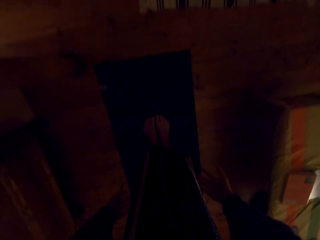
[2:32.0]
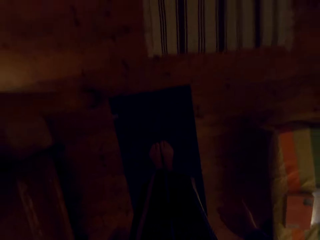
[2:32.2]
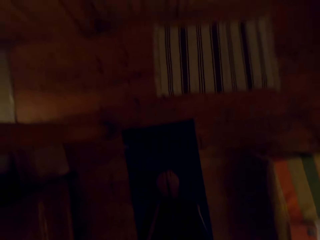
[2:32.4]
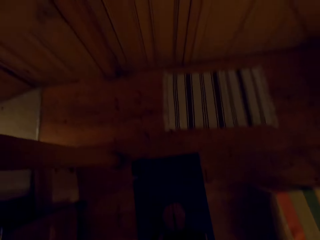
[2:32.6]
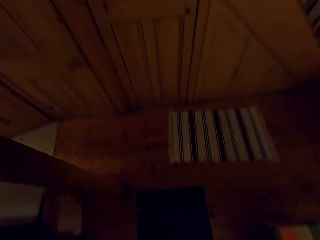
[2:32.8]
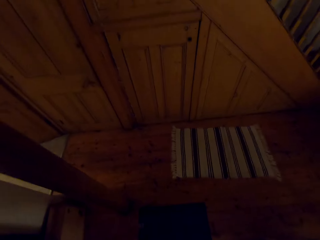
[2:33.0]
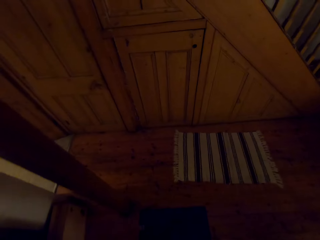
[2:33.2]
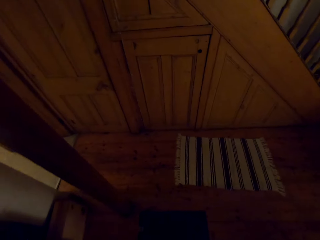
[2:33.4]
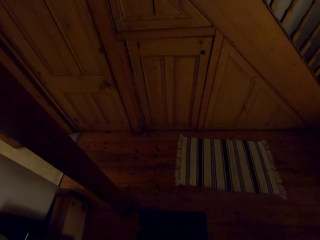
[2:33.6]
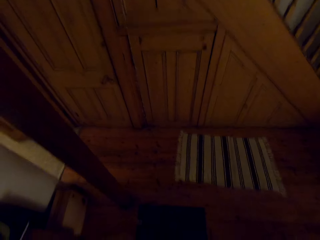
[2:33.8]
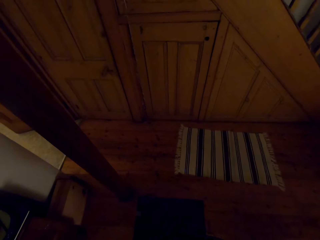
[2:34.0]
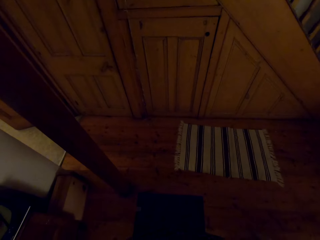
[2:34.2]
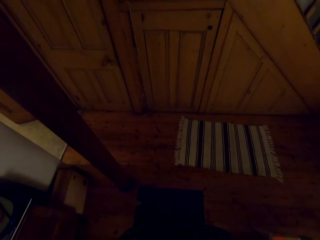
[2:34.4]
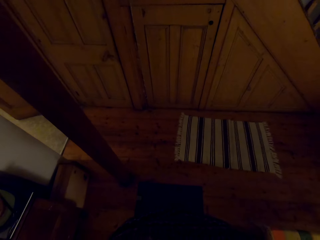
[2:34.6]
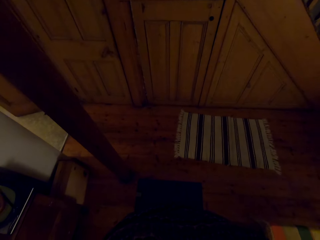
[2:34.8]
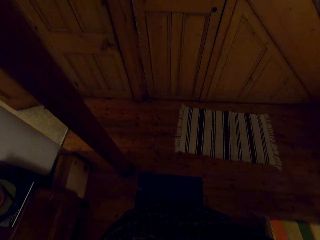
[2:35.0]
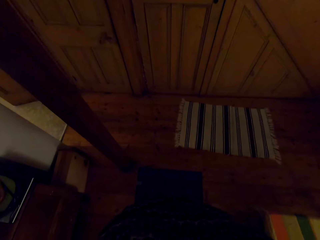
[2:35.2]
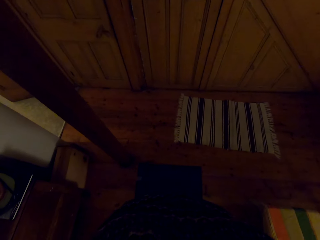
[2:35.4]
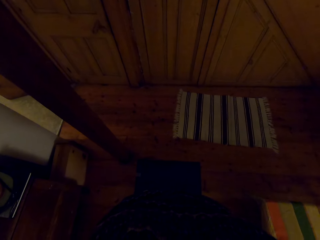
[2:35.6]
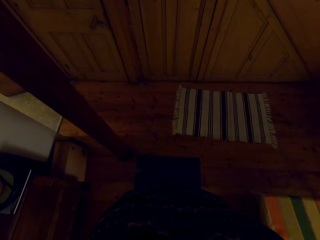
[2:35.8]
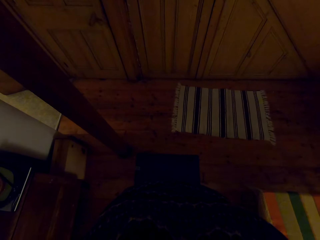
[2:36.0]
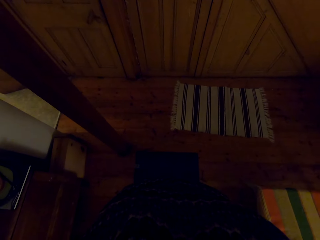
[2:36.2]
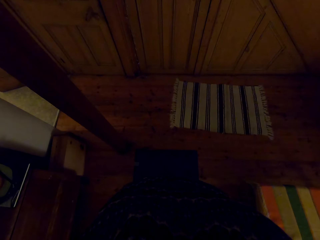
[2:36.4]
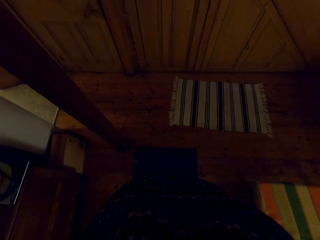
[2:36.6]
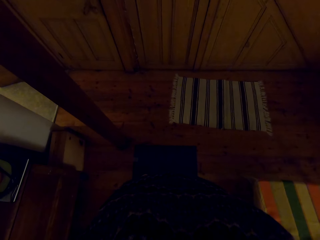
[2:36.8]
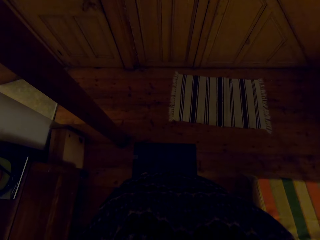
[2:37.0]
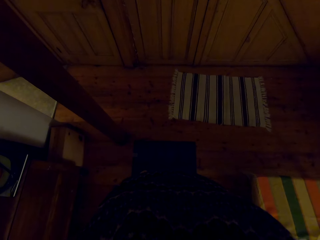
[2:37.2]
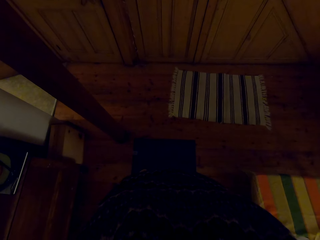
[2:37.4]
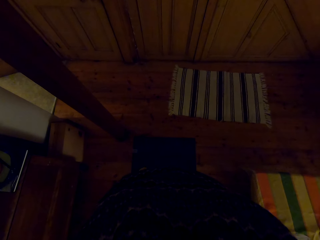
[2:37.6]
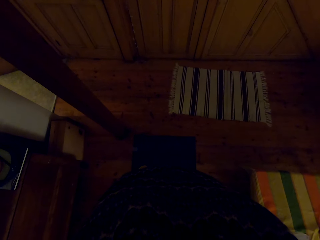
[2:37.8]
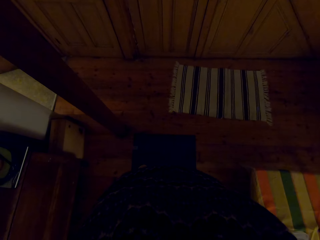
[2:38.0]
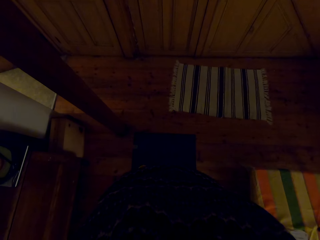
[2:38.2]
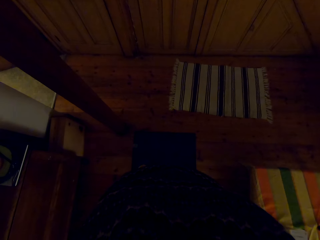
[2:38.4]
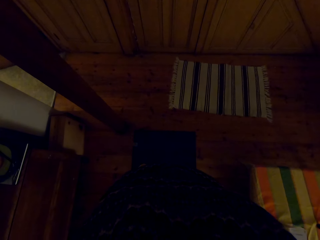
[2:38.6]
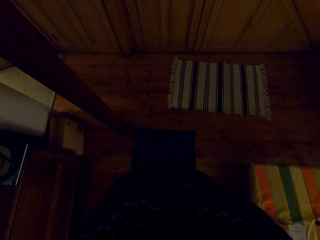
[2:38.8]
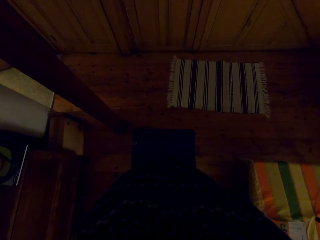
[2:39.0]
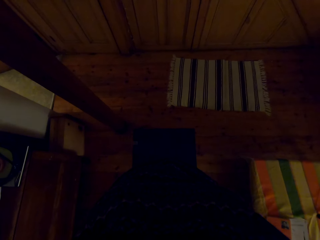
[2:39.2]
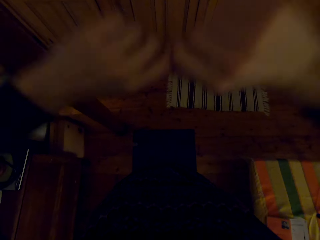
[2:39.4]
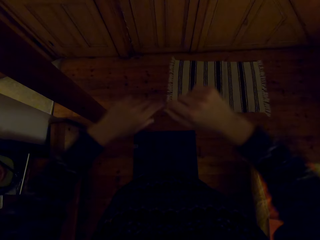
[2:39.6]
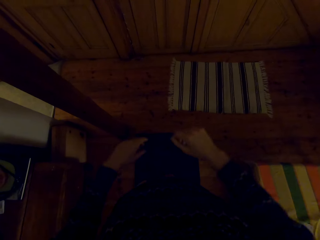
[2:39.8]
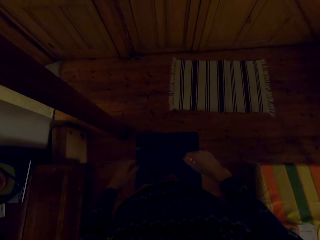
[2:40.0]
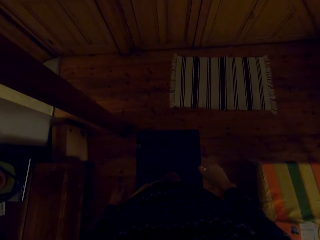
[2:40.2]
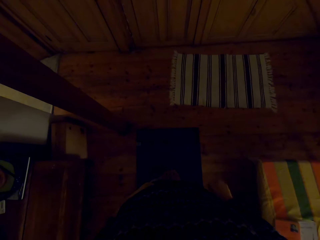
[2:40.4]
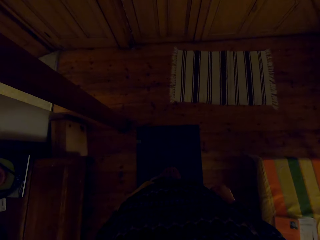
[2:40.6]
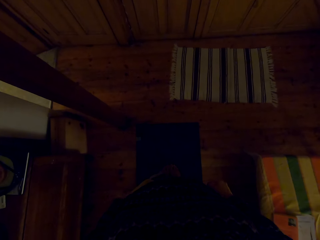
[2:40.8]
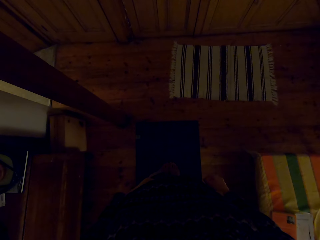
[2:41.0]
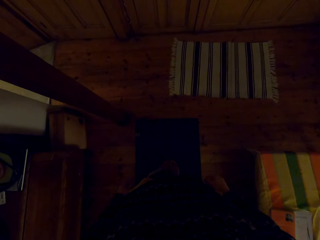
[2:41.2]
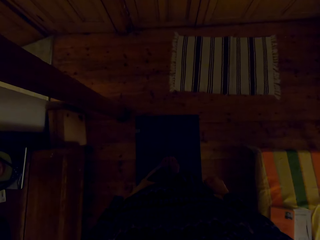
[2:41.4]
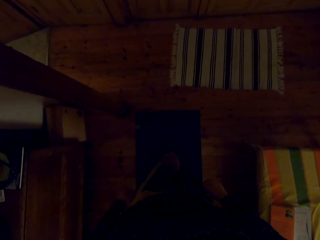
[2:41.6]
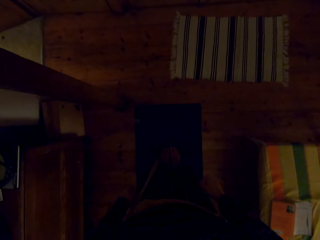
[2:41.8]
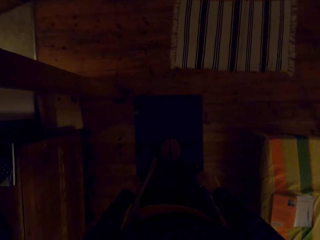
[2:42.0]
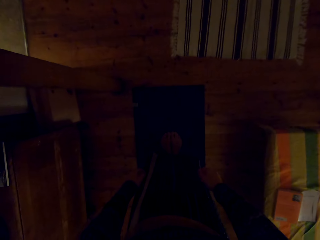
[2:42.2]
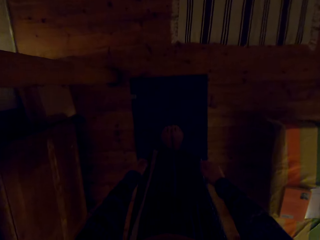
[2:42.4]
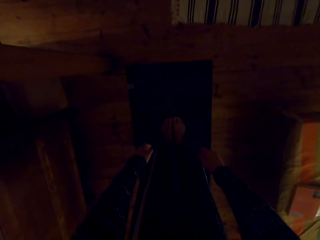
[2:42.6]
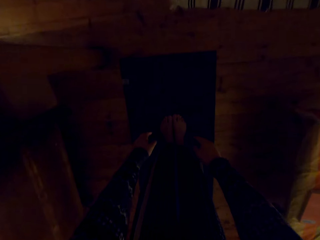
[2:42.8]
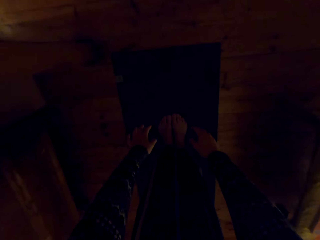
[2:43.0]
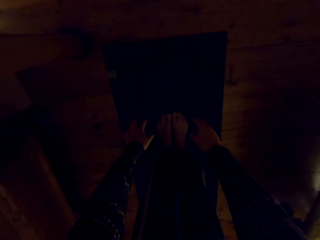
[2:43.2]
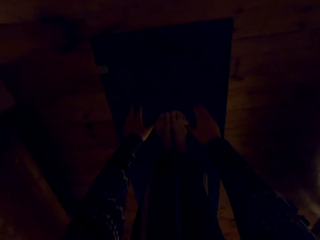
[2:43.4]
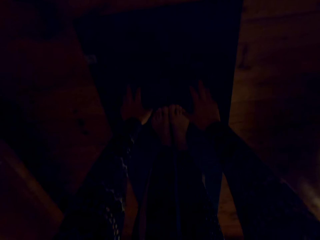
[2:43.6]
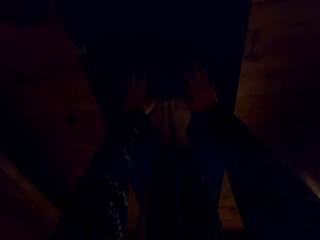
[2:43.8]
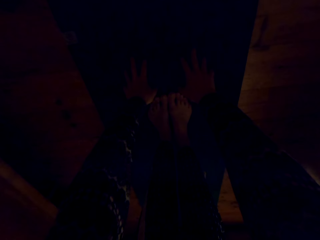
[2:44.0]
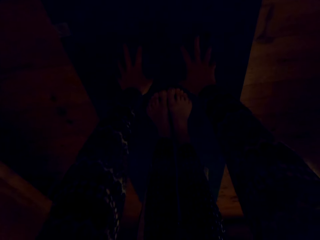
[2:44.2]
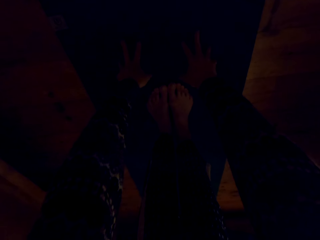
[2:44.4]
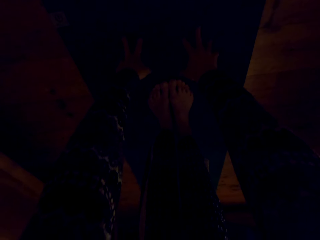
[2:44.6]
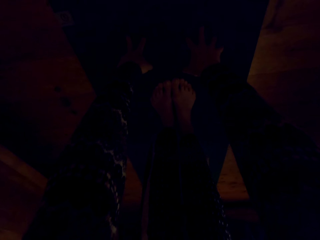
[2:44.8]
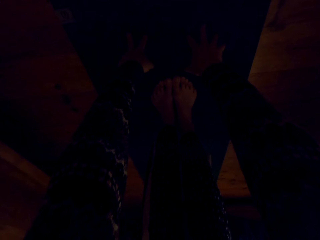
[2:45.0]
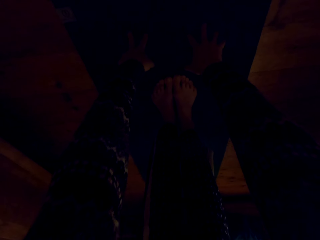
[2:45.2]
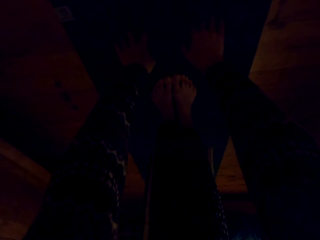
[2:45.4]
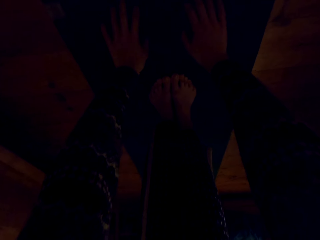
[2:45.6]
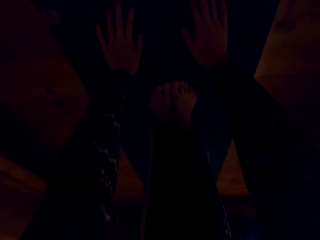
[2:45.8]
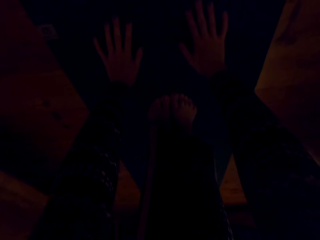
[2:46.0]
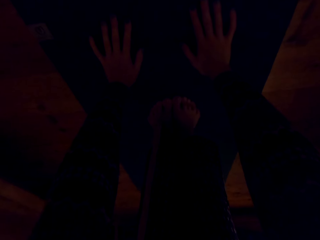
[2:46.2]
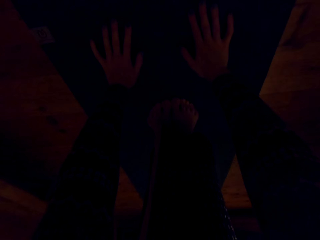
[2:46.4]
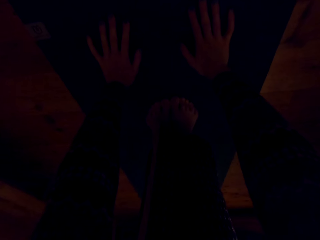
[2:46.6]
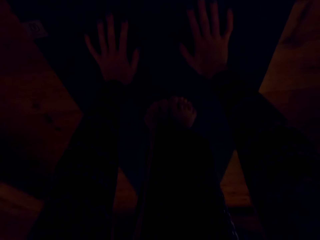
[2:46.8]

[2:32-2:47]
The camera wearer stands up. They raise the hand up. They put the hand down. They bend down. They touch the floor with the hand.

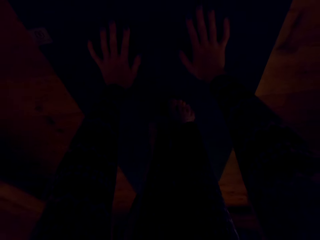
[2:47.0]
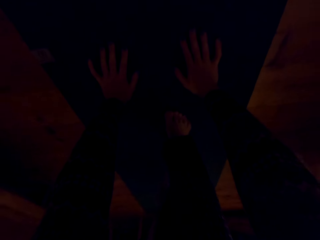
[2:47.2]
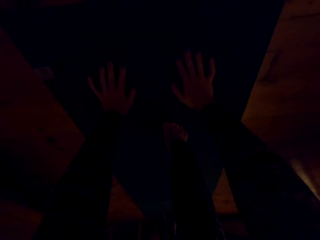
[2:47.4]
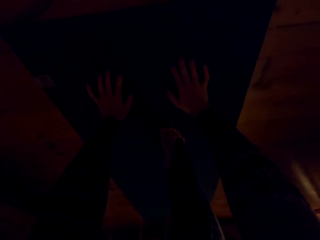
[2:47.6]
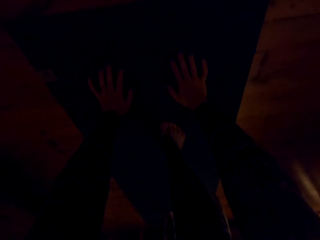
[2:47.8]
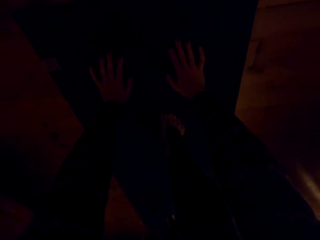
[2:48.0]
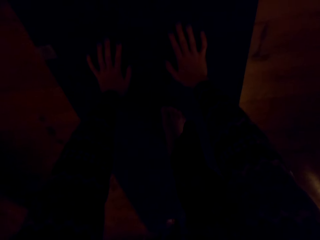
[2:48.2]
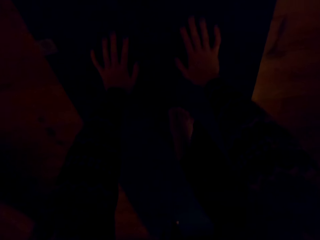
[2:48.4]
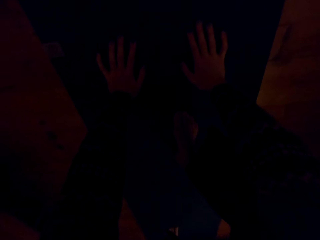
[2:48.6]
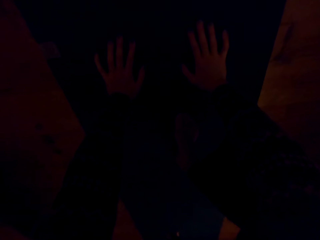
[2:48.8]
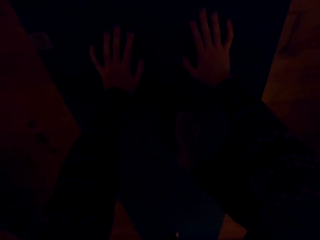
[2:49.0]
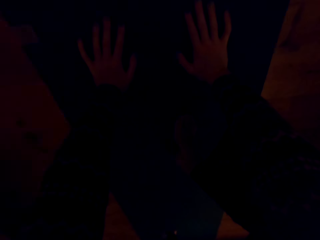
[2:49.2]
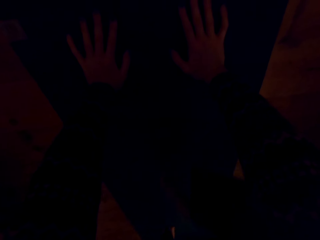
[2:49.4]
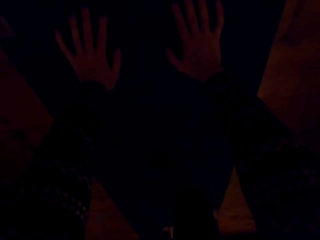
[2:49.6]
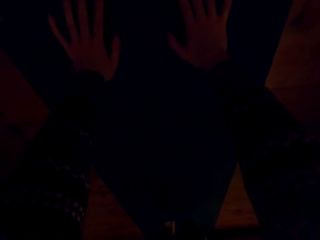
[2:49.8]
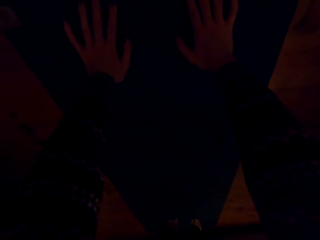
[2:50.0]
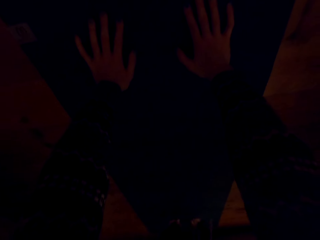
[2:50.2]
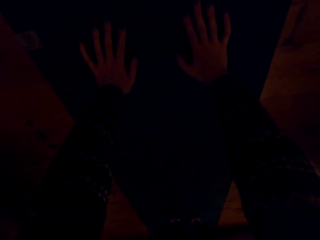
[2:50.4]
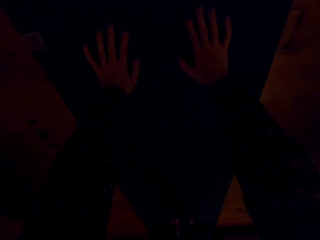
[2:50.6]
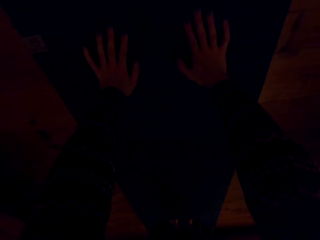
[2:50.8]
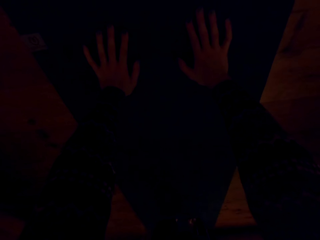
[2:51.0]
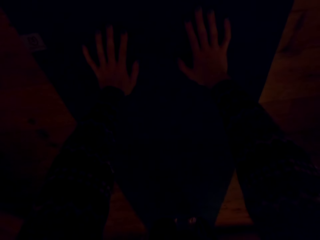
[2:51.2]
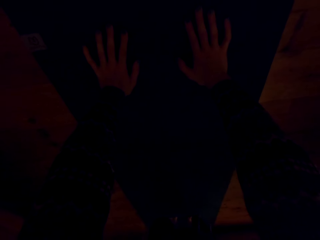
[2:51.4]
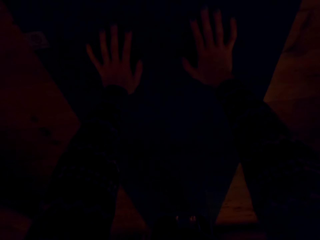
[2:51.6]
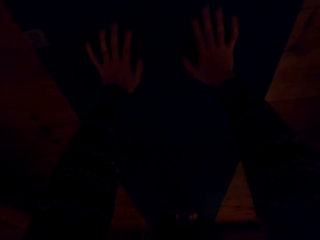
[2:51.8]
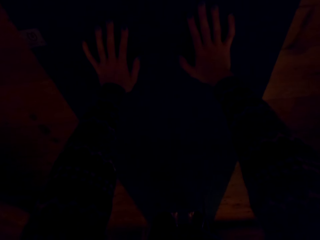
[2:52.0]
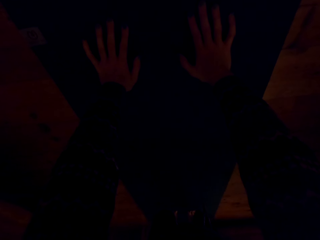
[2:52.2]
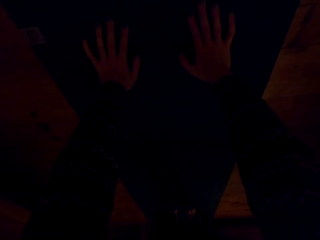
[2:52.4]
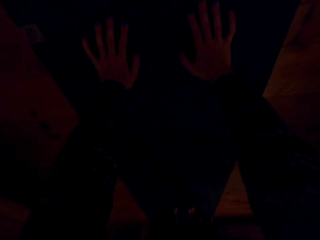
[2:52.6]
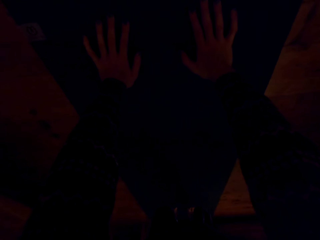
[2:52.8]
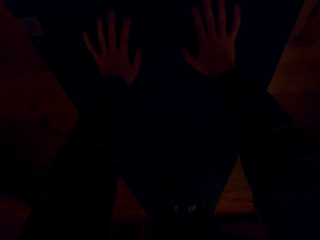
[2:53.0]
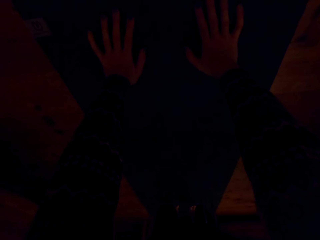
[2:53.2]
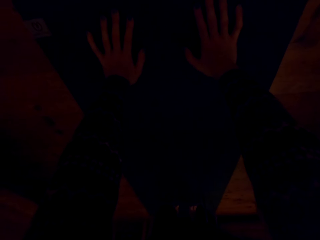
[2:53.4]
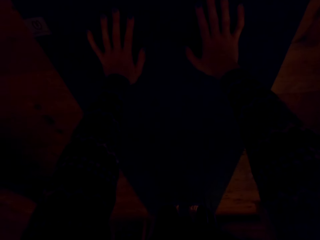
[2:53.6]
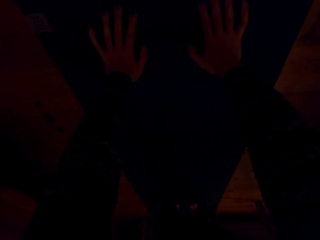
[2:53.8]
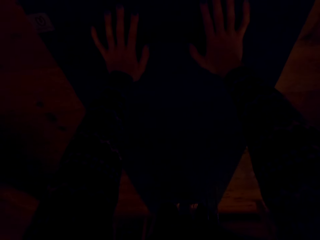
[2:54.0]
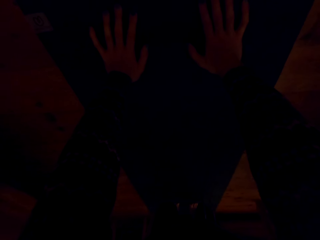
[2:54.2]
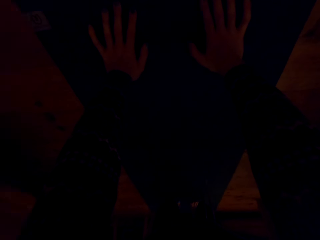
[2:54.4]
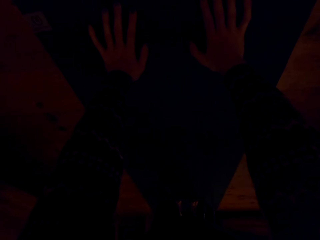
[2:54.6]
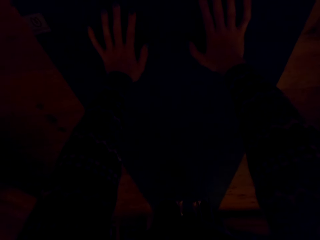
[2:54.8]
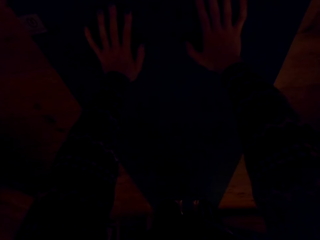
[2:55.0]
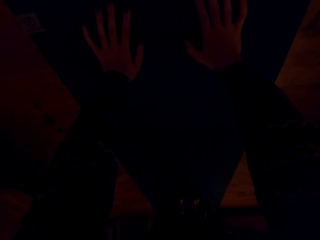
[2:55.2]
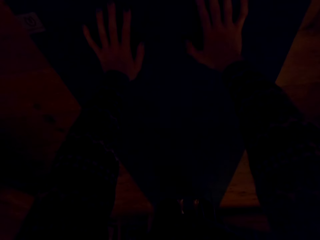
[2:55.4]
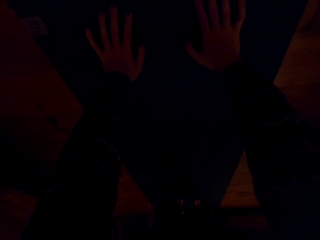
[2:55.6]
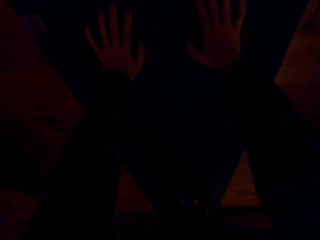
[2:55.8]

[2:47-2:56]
The camera wearer moves the legs backward.
